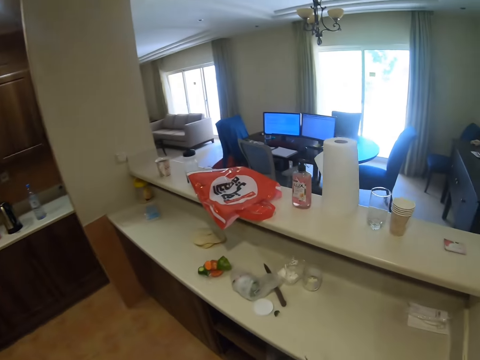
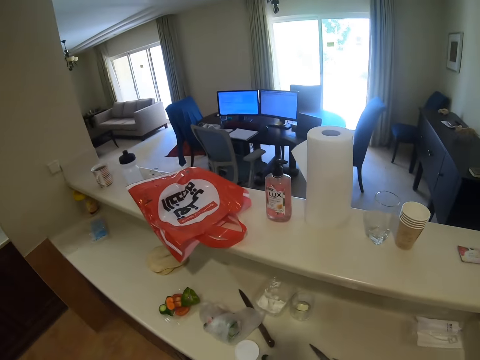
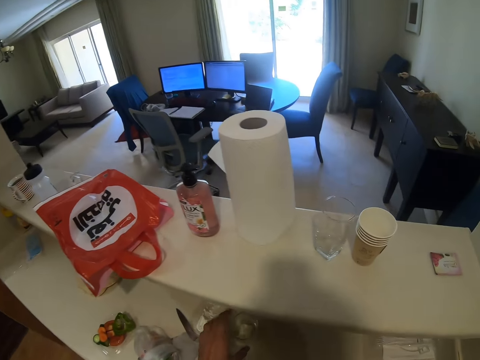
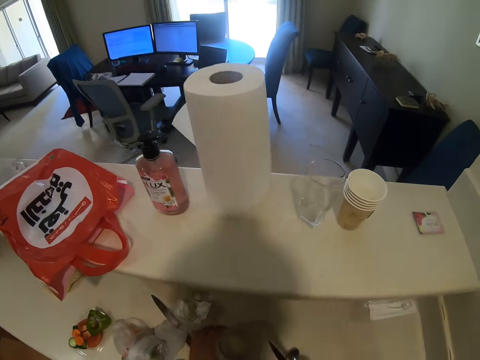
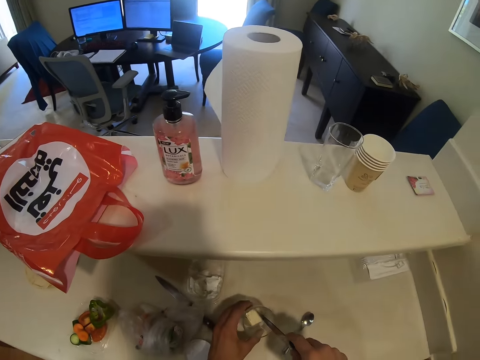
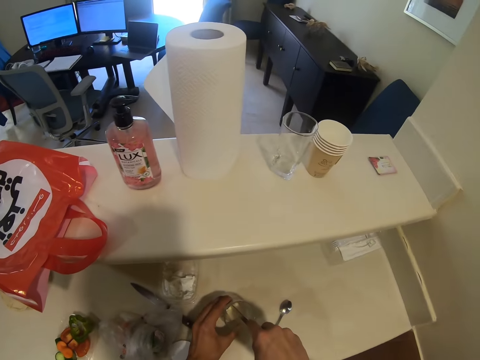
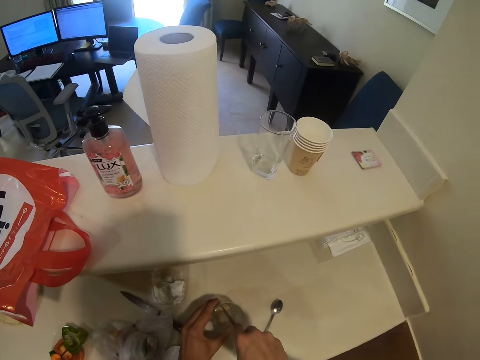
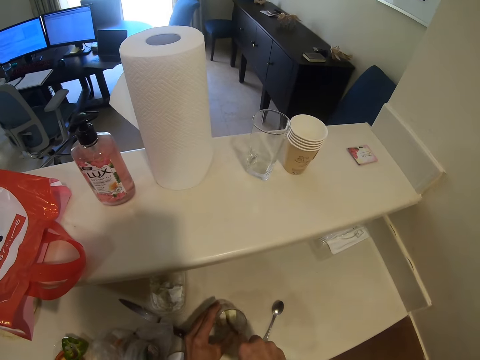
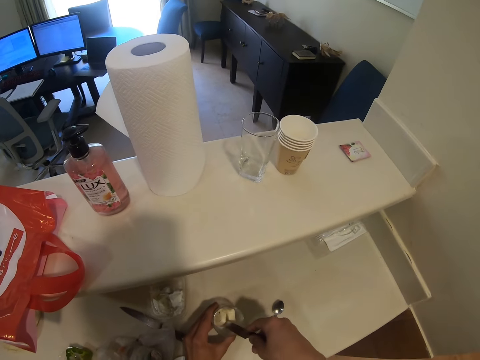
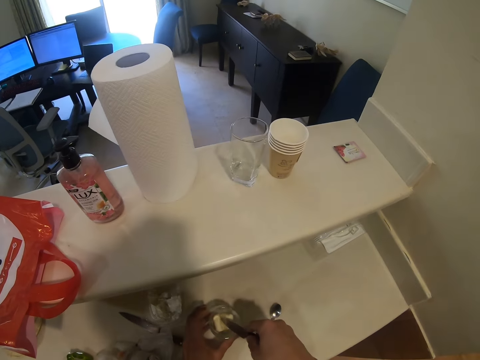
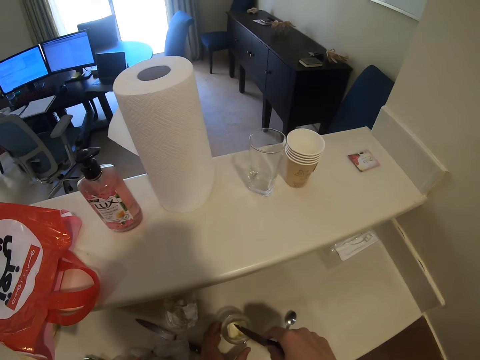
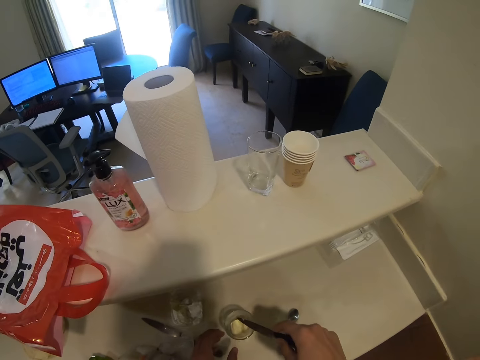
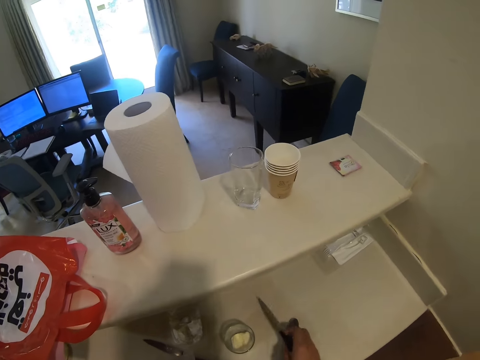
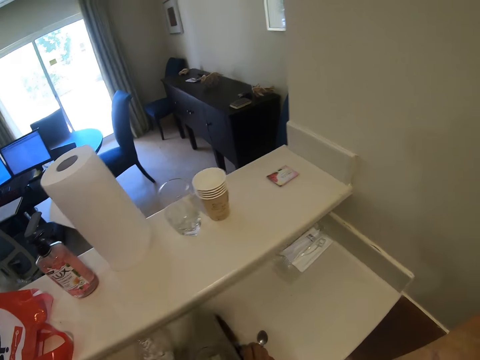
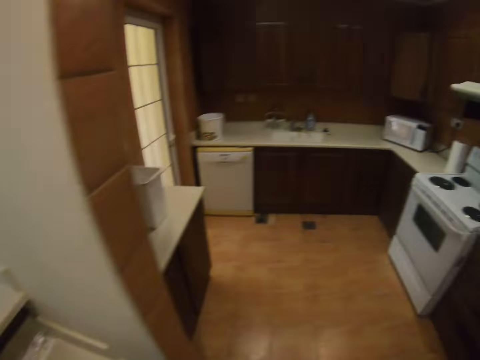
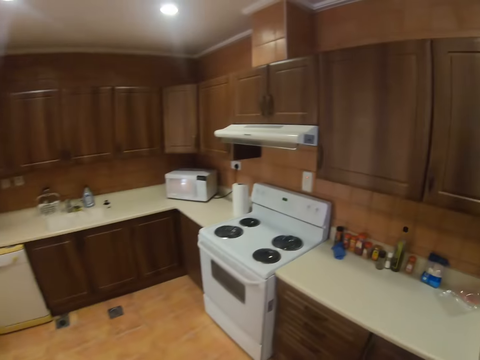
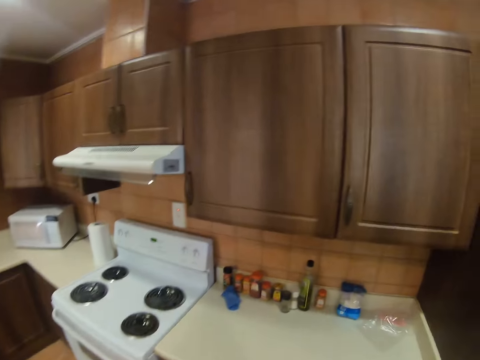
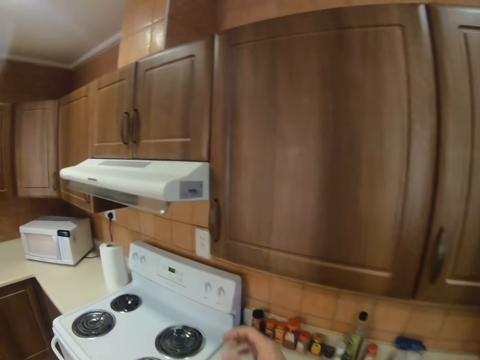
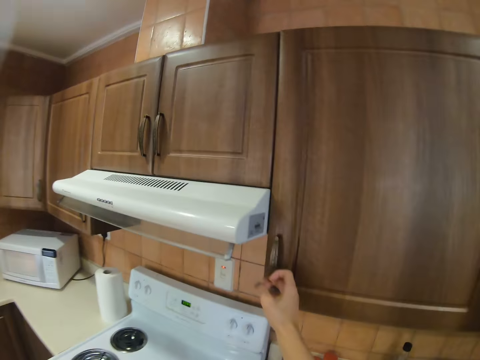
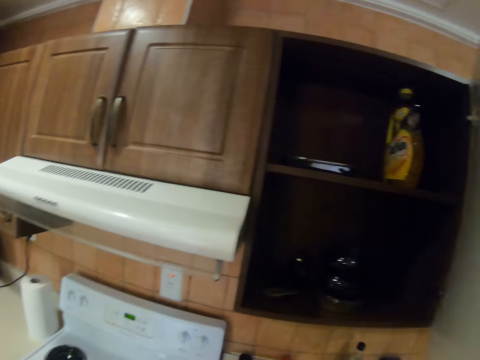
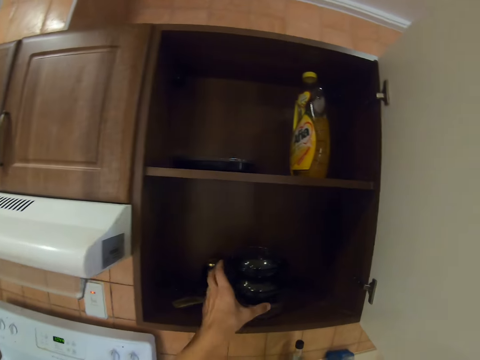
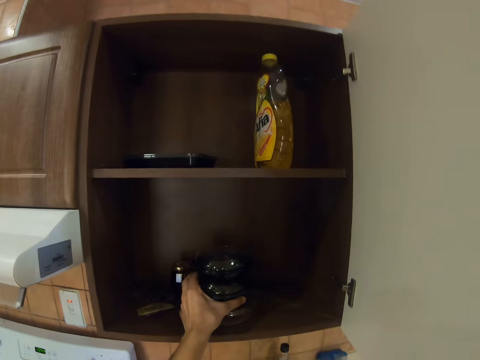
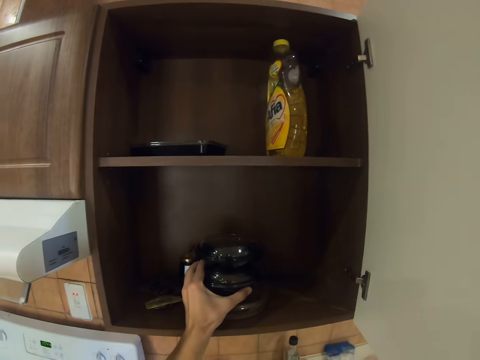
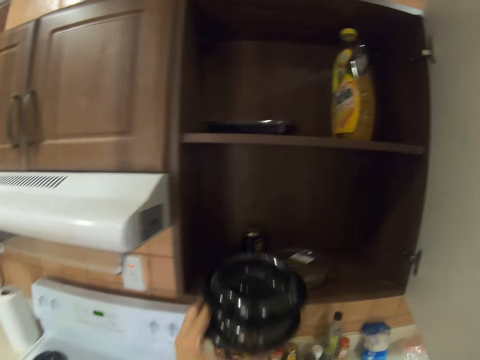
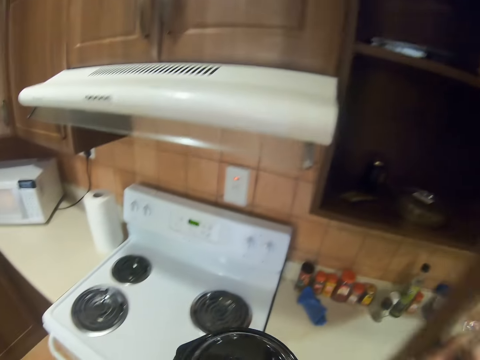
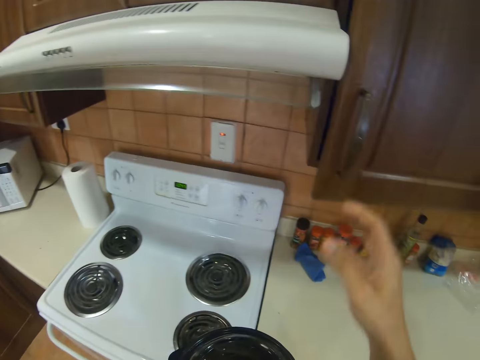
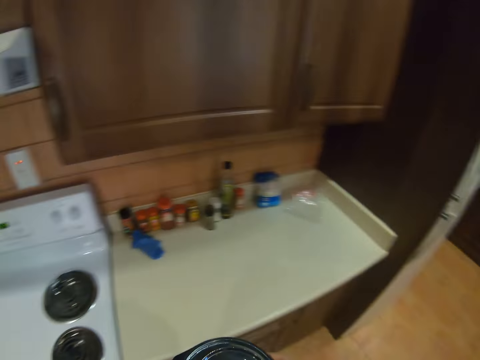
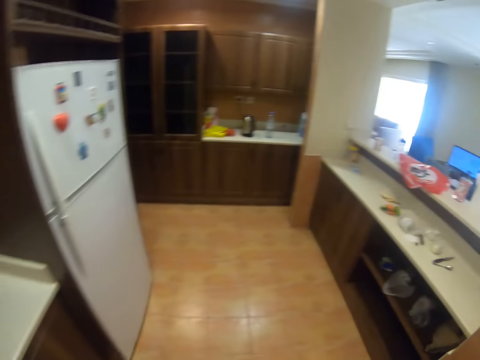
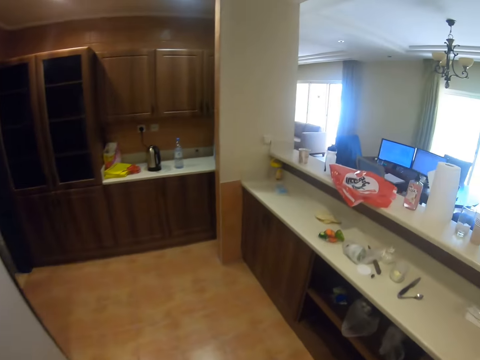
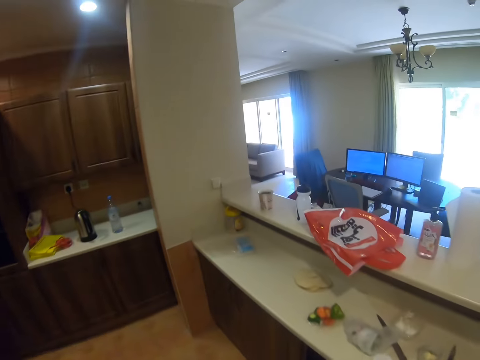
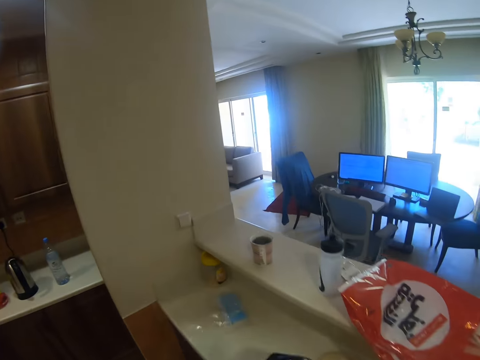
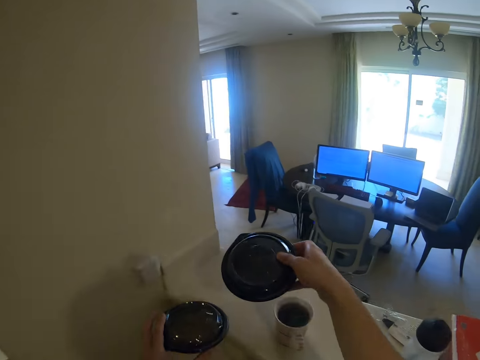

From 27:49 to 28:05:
The camera wearer places a knife on the table. They cut the butter in the can. They place down the knife. They walk around the kitchen. They open the kitchen cabinet. They pick the serving dish from the kitchen cabinet. They close the kitchen cabinet. They take the serving dishes.

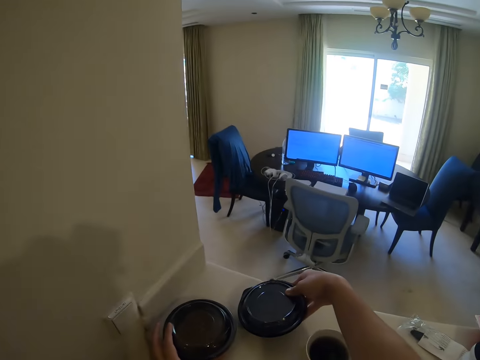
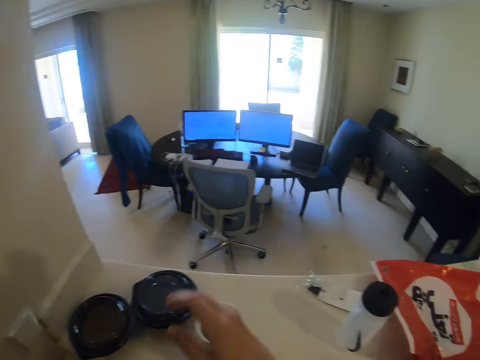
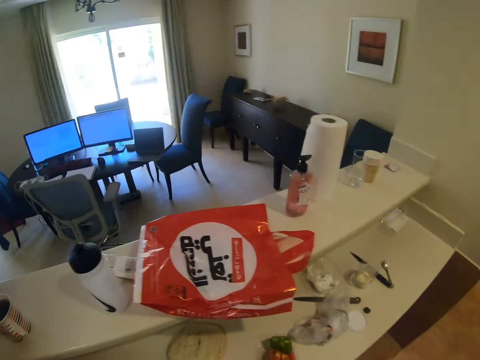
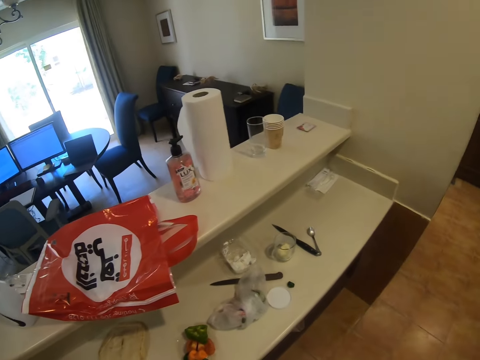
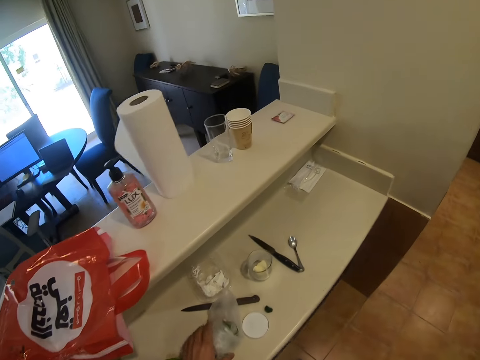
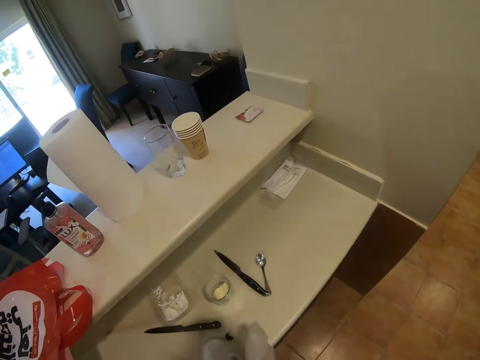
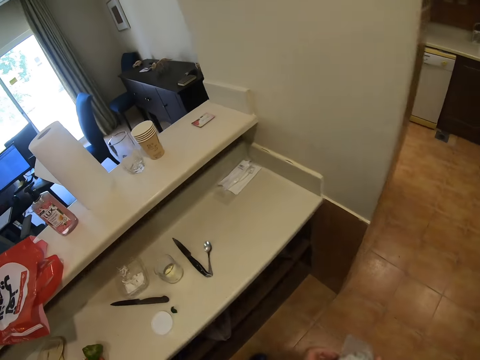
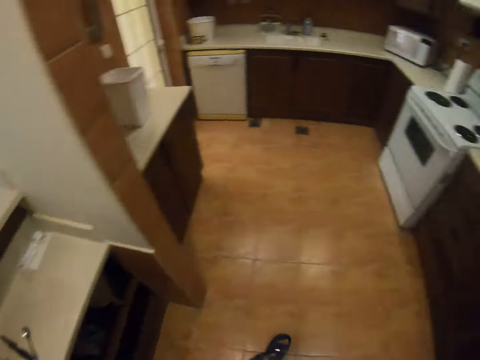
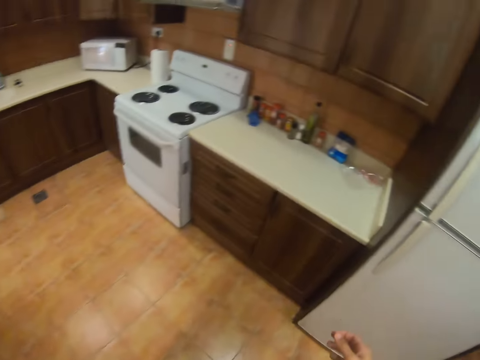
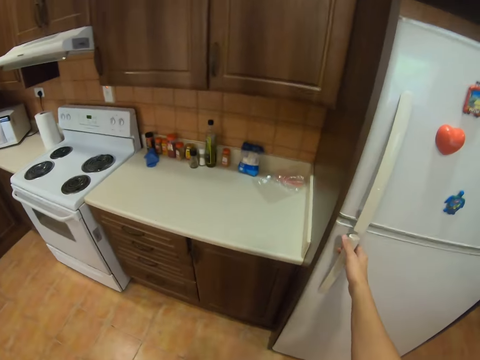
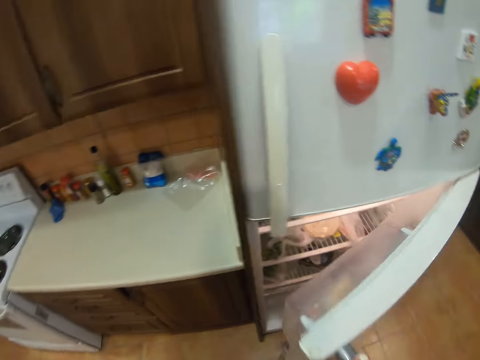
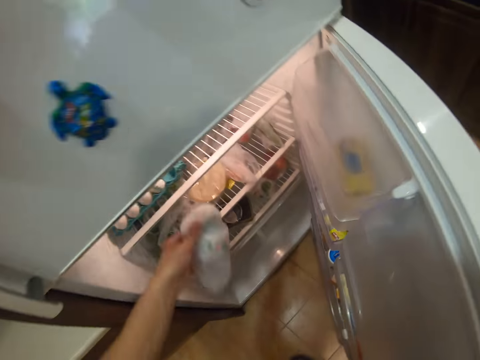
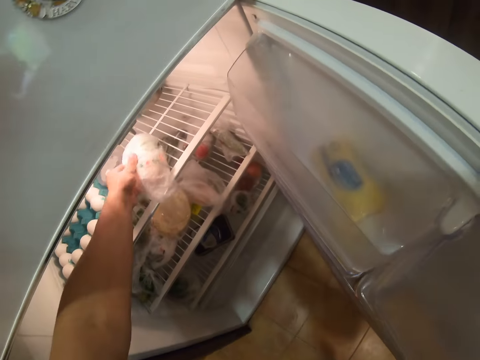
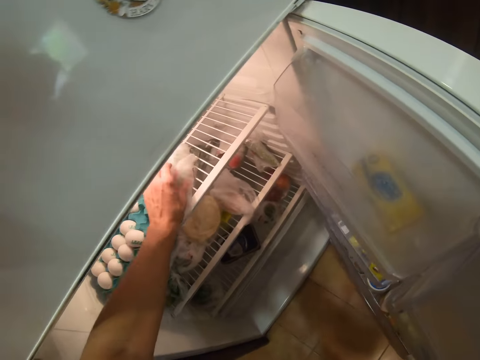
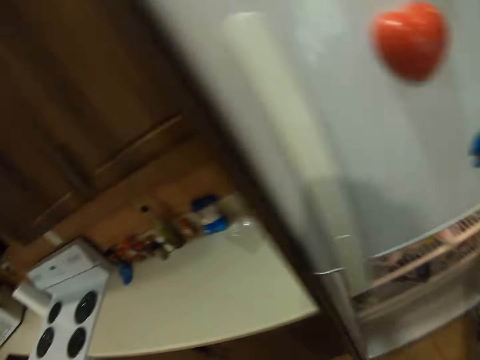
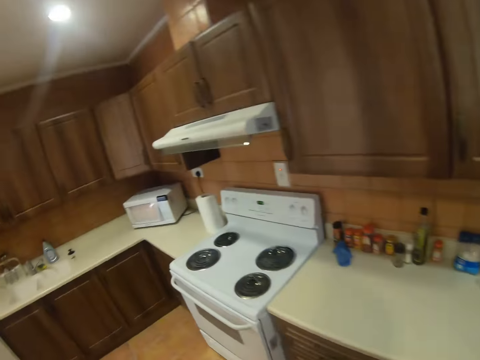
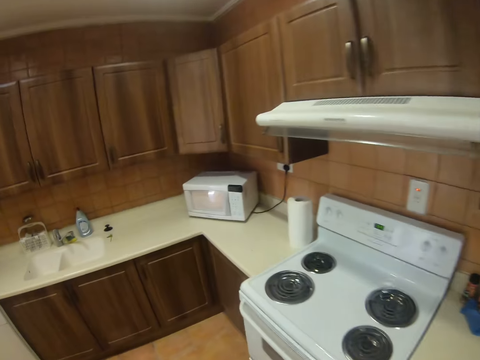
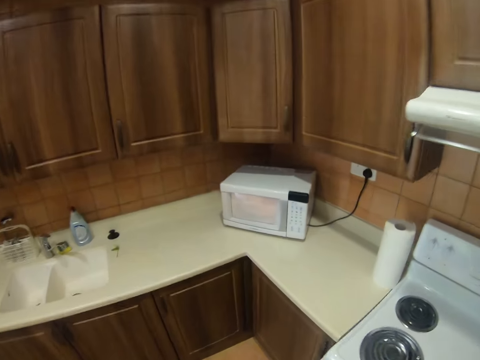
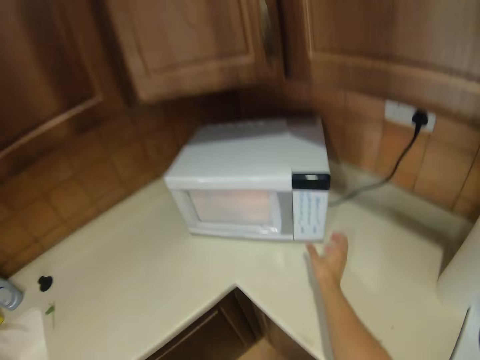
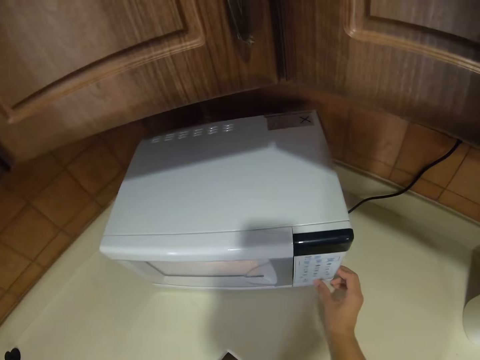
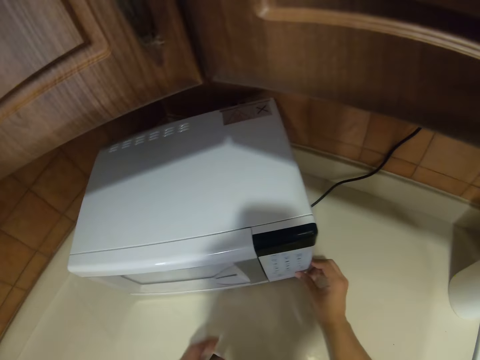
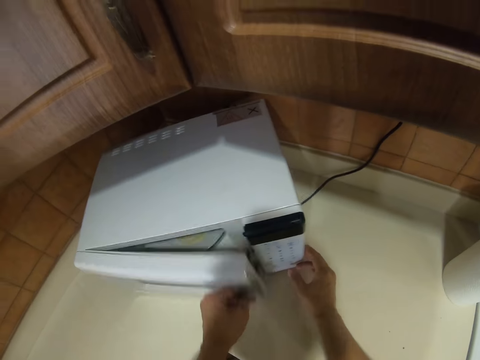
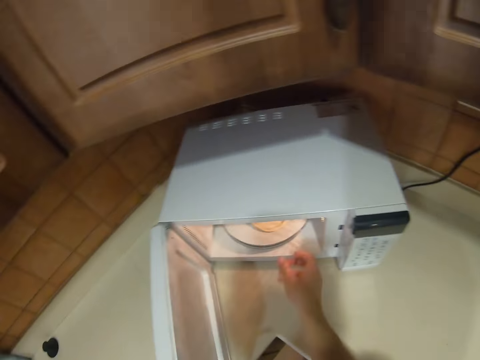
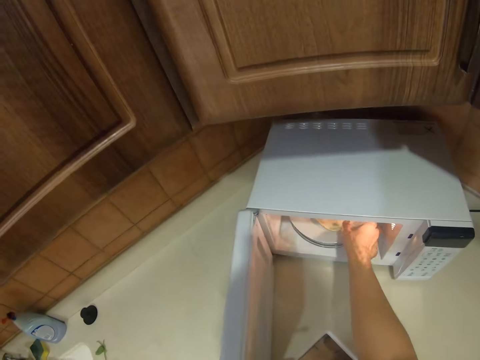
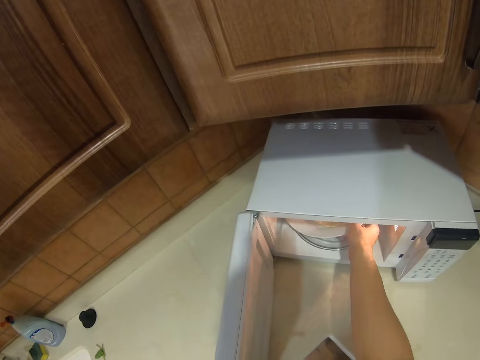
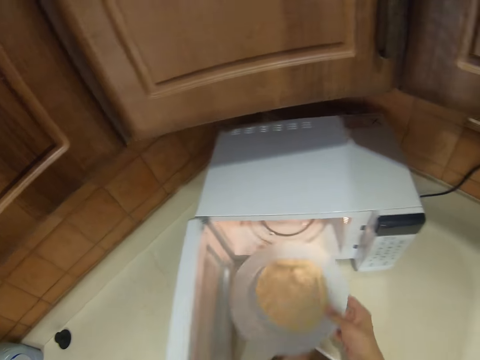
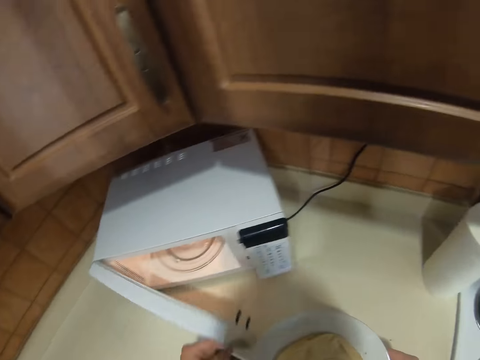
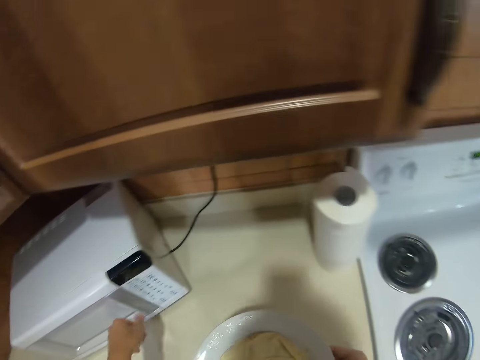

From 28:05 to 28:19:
The camera wearer places the serving dish on the table. They pick the polythene paper. They carry the polythene paper. They open the fridge. They place the polythene paper inside the fridge. They press the microwave buttons. They open the microwave. They remove a plate of flat bread from the microwave. They take the plate of flat bread.
